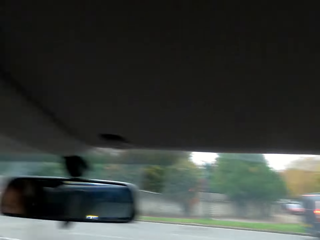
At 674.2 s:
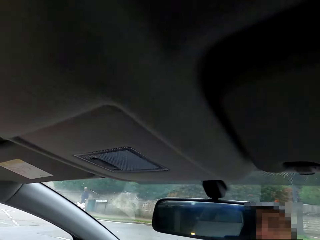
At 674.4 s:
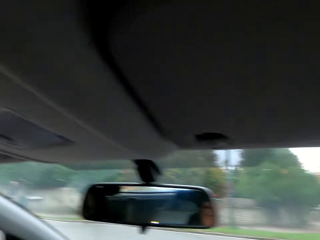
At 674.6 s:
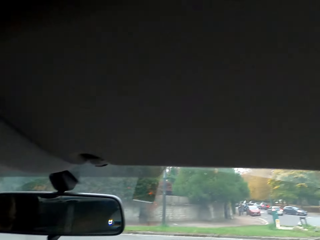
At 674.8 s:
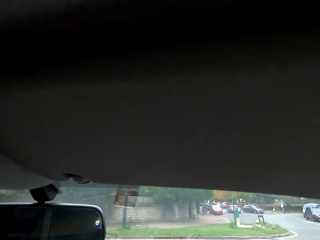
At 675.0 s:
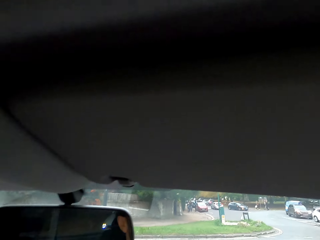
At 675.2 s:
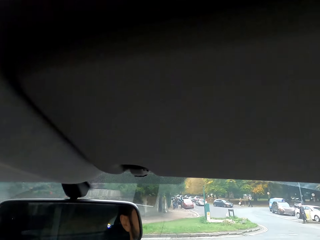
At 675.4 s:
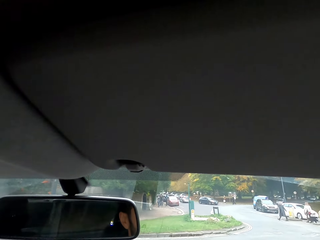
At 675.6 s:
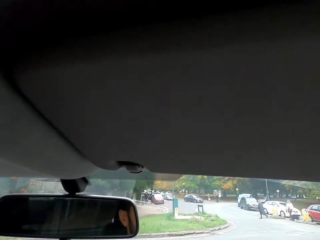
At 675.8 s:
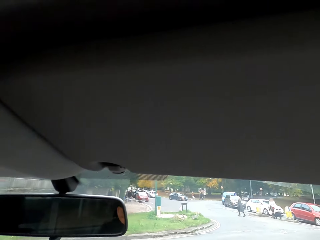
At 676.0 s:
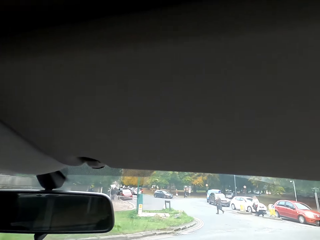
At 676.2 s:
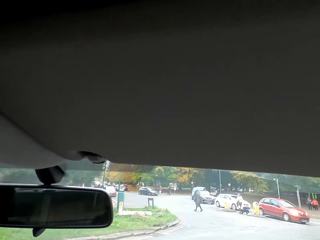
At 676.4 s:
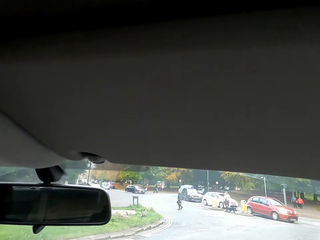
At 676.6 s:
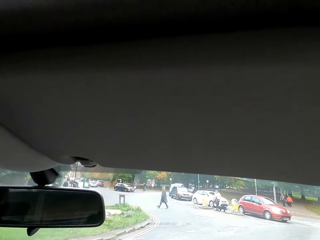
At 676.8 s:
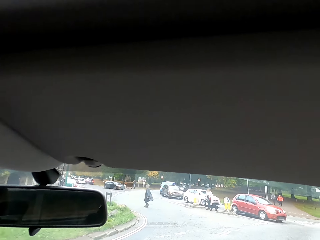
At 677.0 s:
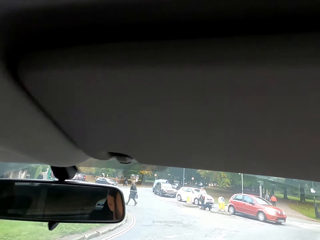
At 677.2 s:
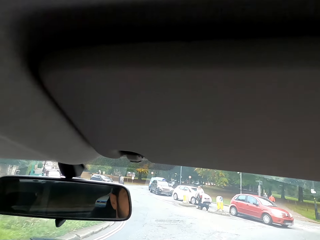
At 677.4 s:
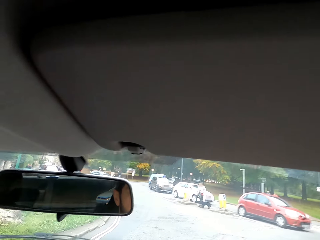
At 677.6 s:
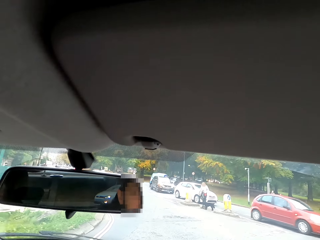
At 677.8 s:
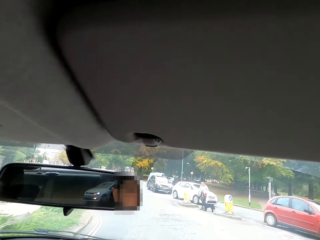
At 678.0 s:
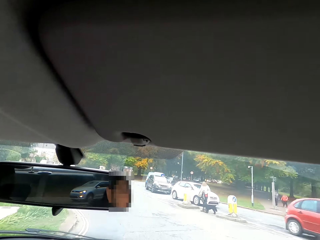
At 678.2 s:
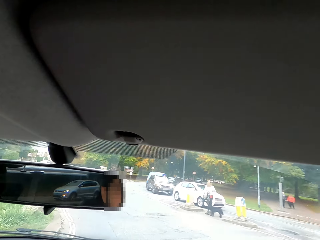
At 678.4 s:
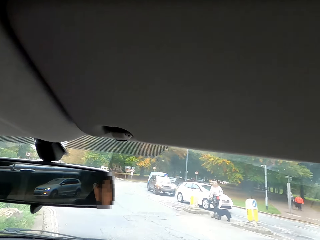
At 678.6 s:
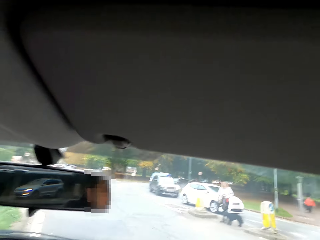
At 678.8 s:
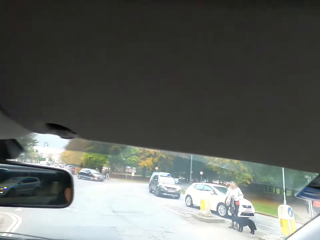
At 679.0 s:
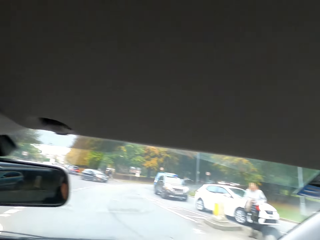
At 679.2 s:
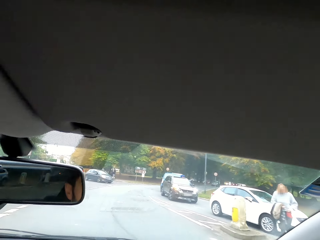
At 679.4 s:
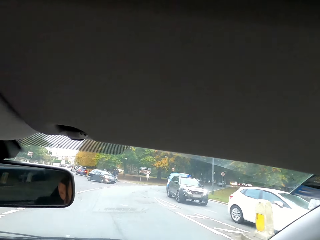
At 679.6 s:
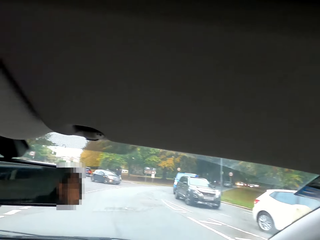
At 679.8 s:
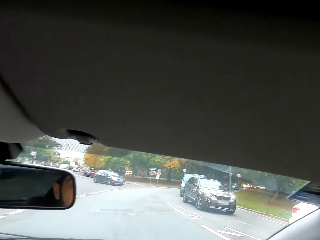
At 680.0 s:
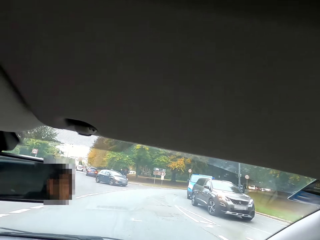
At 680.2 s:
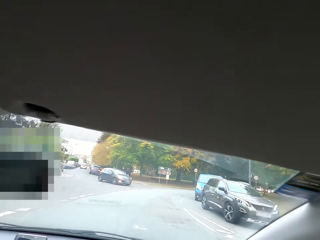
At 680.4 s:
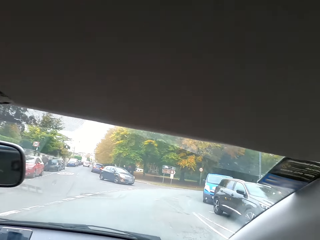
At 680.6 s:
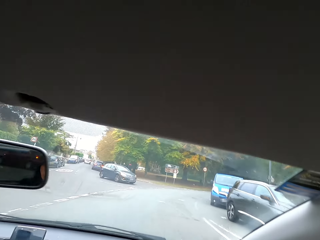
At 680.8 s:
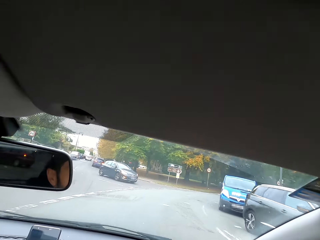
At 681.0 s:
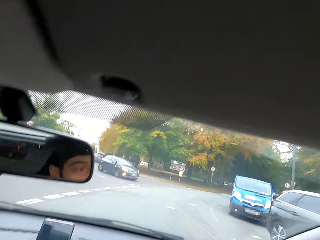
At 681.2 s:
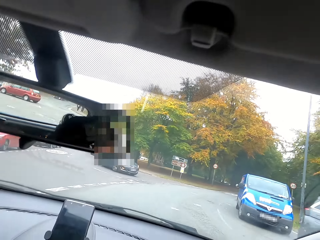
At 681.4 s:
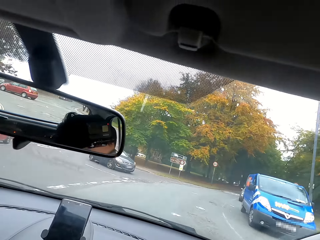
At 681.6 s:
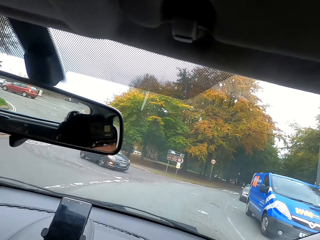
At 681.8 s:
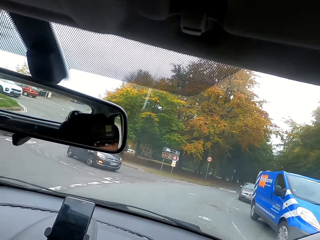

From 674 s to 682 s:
The camera wearer drives the car forward with both hands and rotates on the steering wheel.

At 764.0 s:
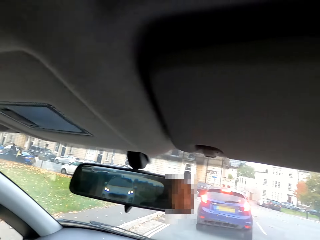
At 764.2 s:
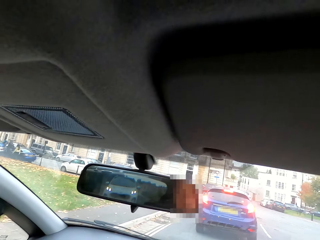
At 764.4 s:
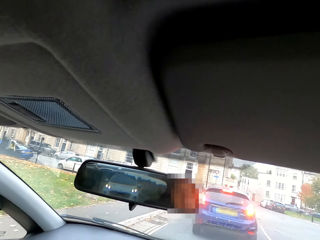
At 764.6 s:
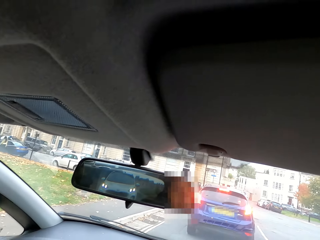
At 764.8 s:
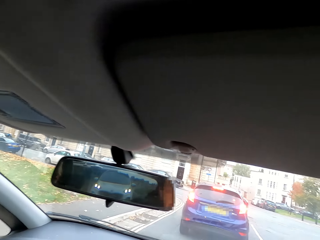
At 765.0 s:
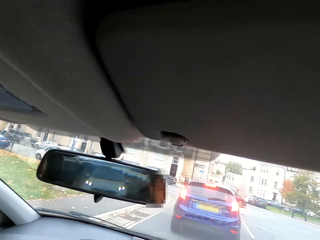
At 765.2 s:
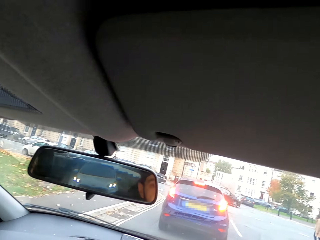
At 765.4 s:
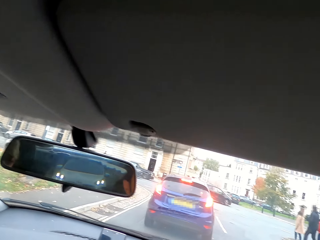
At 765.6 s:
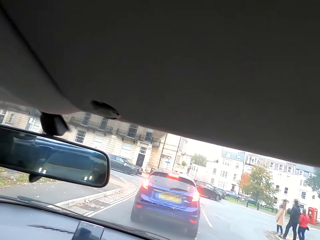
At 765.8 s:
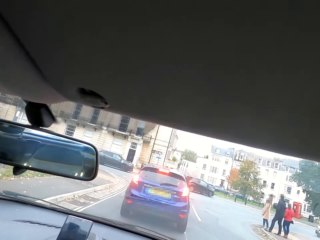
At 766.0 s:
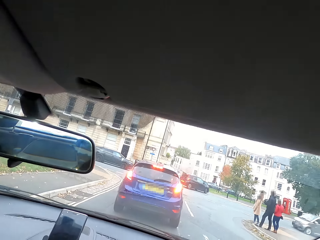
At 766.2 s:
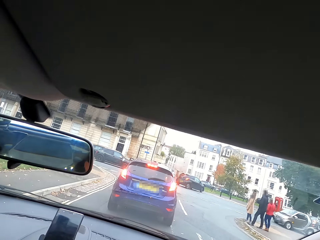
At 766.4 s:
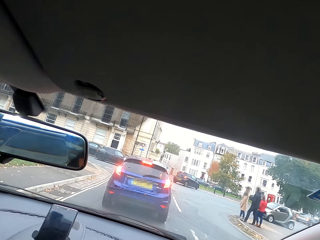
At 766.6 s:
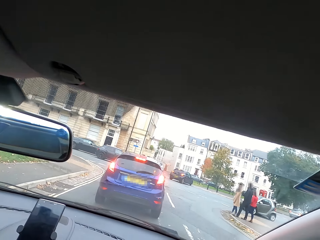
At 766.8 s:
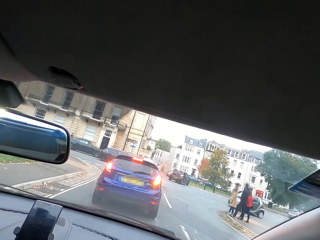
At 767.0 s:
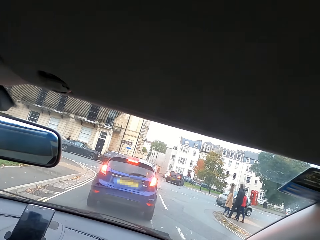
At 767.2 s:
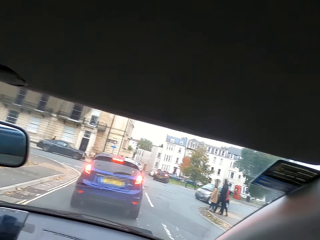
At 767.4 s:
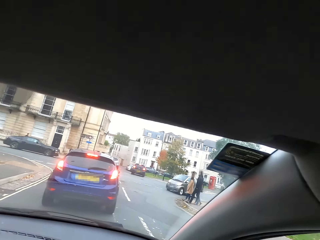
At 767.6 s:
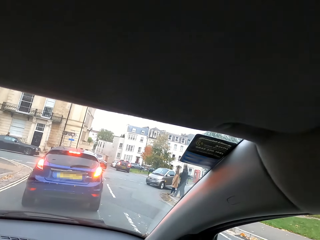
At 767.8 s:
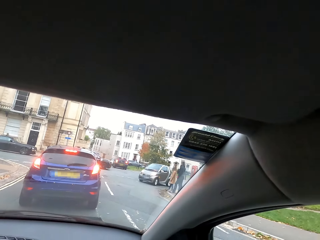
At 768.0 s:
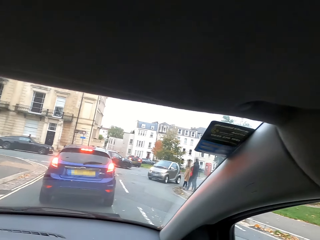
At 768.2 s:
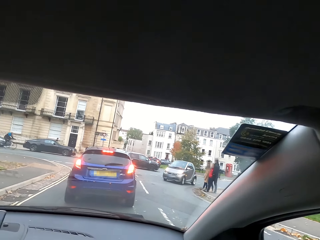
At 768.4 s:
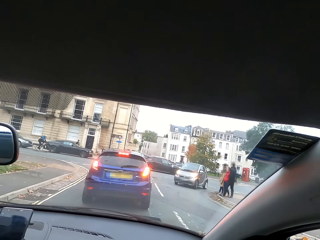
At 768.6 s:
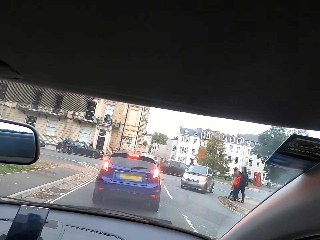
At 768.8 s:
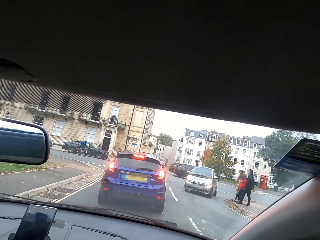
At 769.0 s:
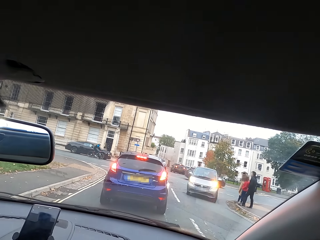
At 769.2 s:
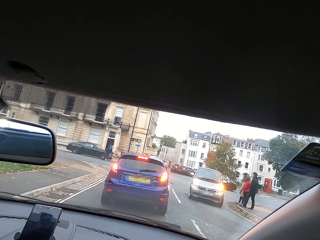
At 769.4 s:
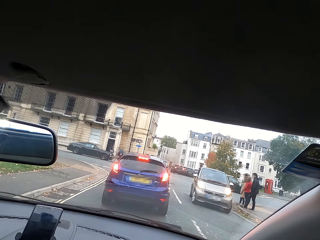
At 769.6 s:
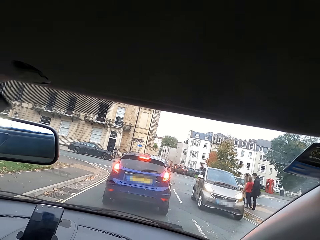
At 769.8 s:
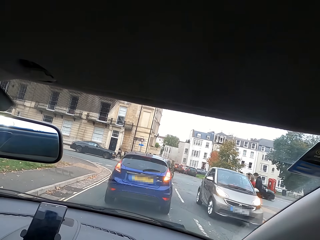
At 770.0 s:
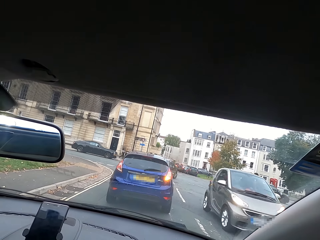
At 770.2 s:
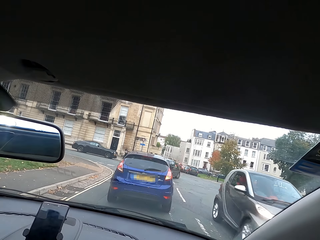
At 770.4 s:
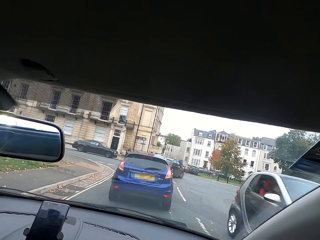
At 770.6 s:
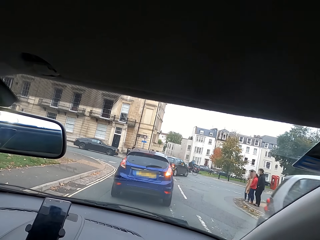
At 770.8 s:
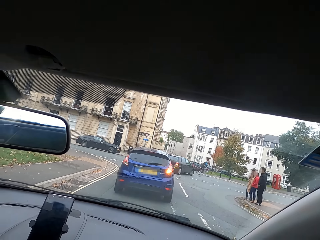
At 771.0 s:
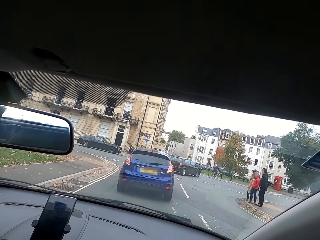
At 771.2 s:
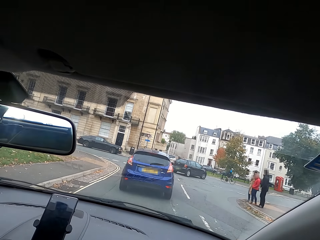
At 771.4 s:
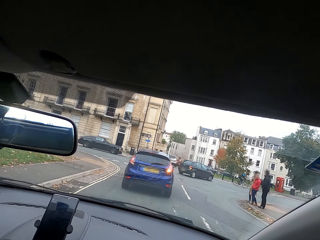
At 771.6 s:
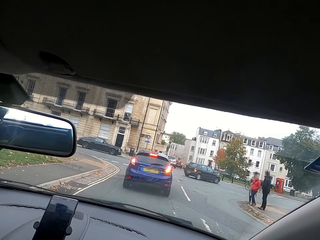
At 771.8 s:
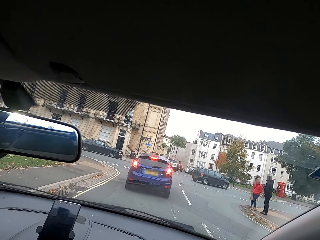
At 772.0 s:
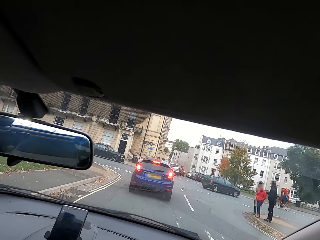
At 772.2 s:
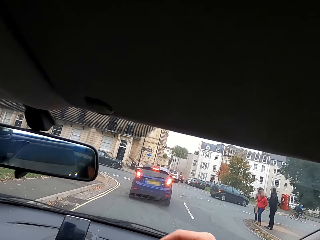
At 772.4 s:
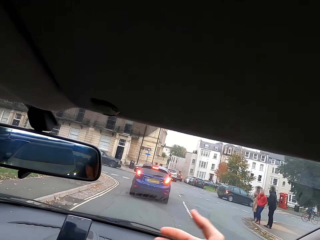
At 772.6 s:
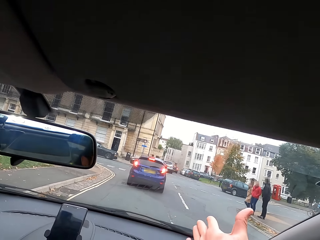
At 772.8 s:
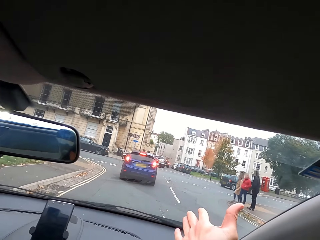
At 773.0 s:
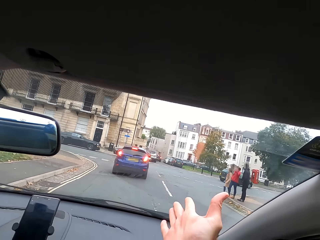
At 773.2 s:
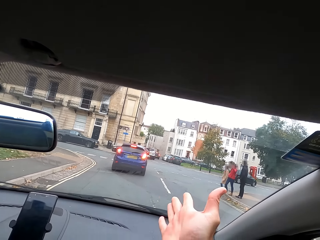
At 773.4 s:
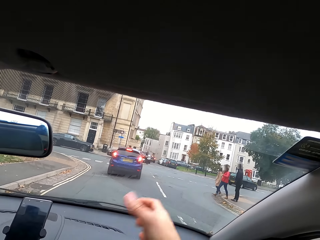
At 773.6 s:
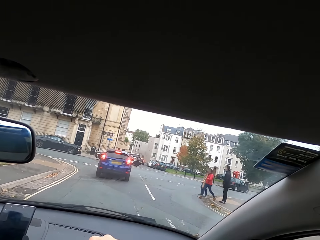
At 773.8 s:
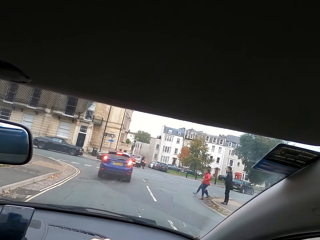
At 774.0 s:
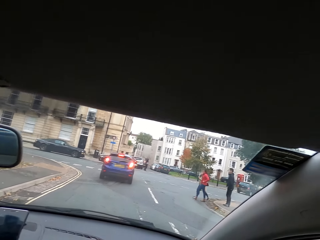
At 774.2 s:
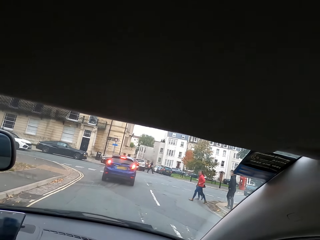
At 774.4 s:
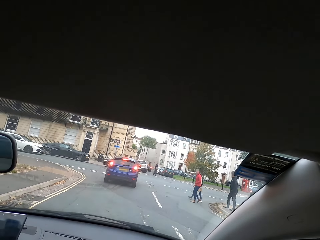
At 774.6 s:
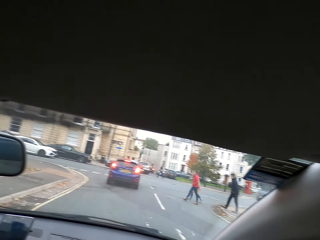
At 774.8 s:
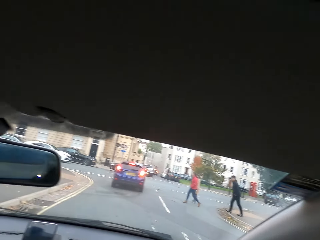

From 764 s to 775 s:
The camera wearer stops on the zebra crossing. They stop at the road.

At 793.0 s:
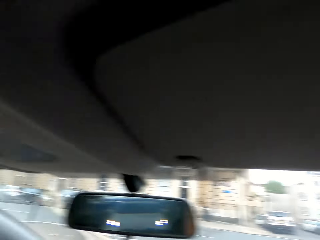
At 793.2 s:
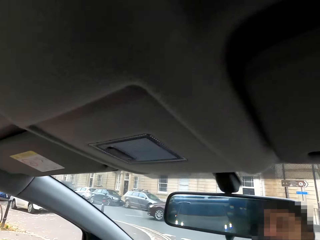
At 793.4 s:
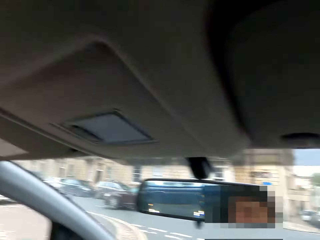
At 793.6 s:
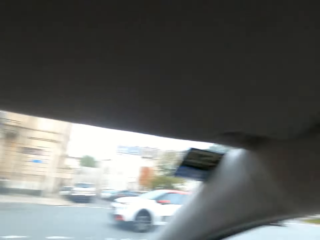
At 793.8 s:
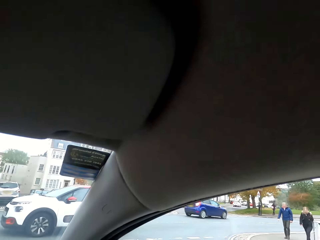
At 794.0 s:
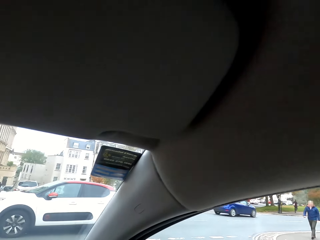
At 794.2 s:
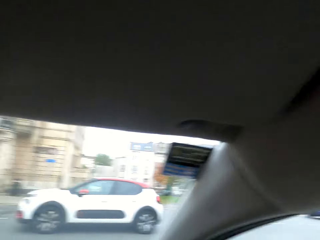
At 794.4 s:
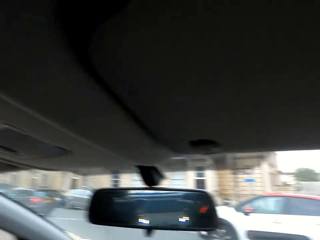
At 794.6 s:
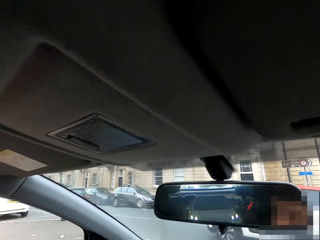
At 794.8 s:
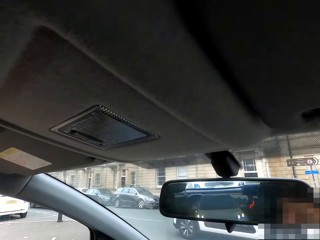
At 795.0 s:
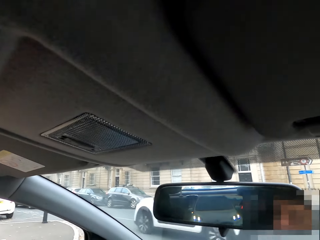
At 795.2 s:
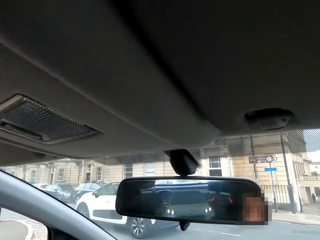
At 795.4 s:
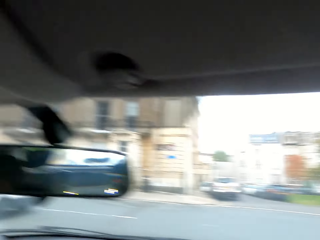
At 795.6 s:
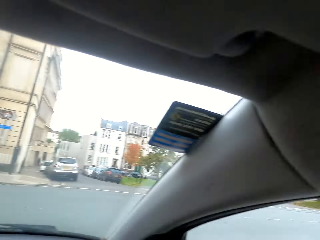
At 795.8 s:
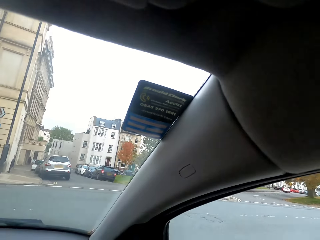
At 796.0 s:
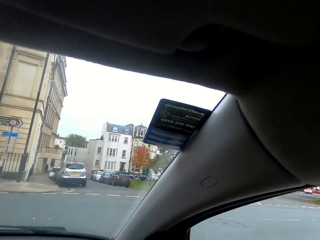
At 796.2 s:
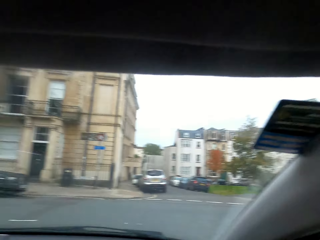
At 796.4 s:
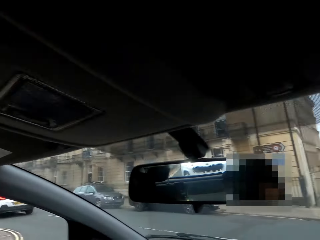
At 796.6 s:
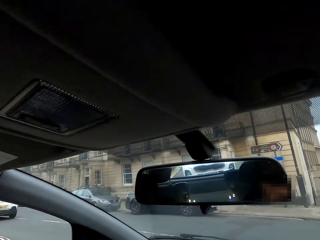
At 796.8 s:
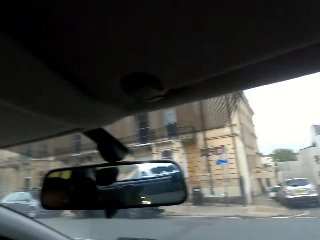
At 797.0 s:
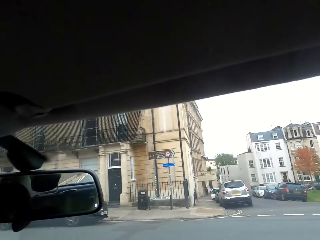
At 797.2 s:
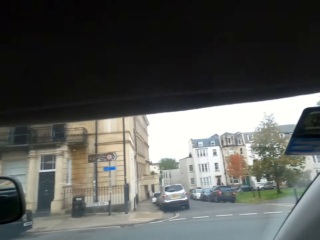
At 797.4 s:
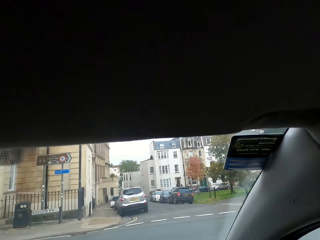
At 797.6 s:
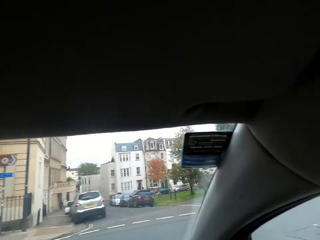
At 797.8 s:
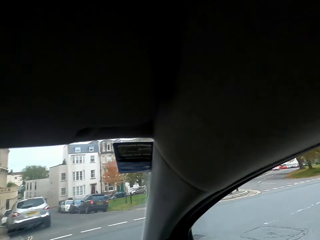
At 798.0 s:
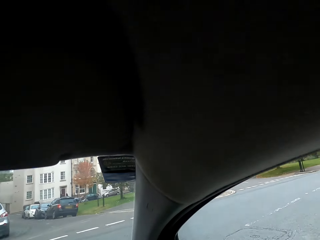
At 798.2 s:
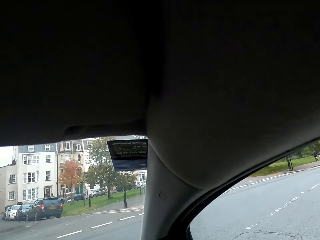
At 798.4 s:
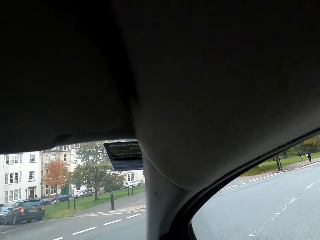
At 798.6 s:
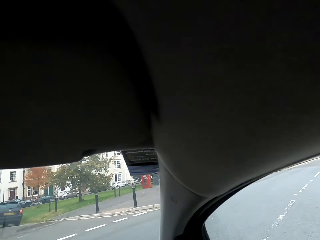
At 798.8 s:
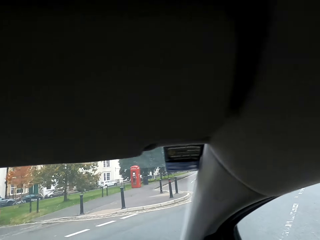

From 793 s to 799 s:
The camera wearer drives the car forward with both hands and rotates on the steering wheel.
